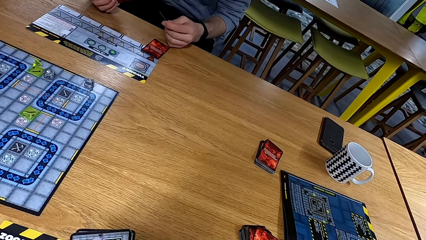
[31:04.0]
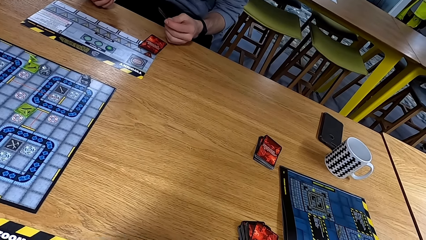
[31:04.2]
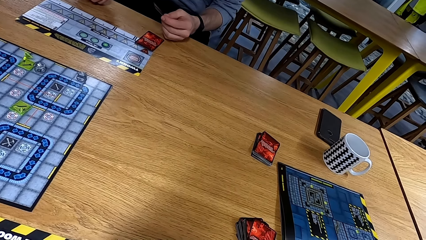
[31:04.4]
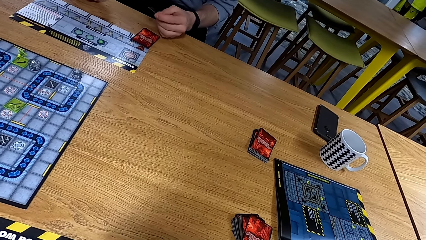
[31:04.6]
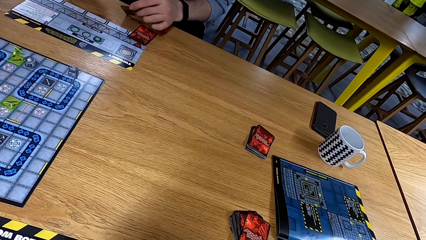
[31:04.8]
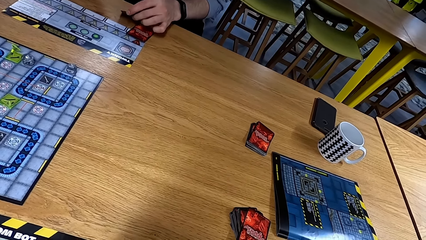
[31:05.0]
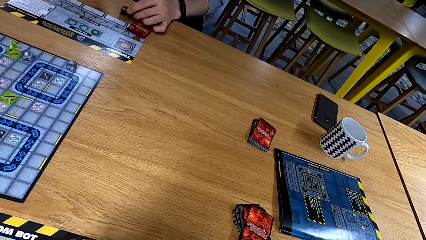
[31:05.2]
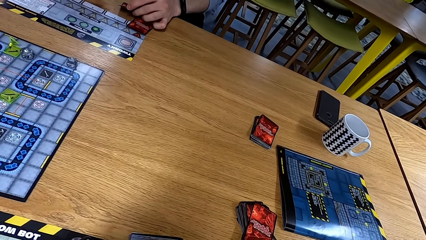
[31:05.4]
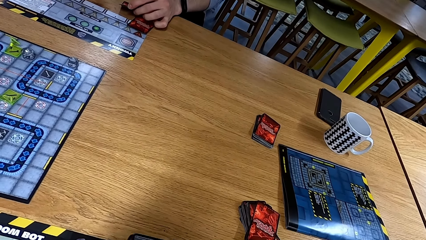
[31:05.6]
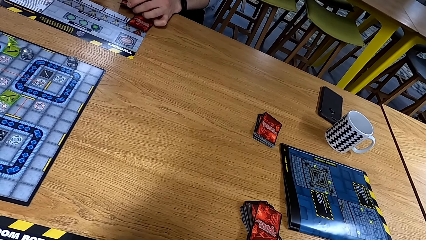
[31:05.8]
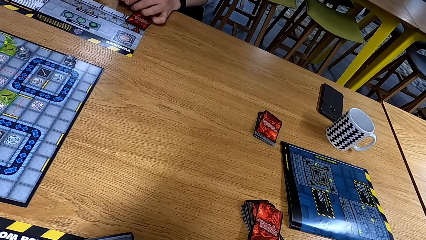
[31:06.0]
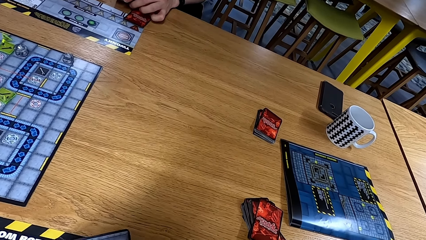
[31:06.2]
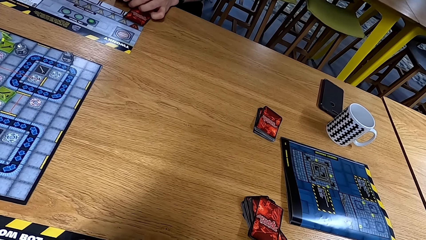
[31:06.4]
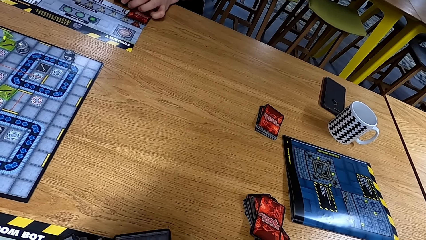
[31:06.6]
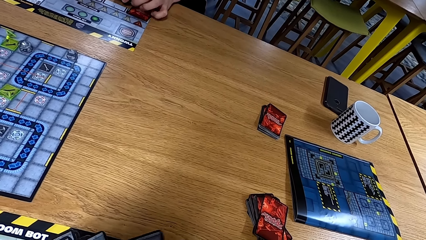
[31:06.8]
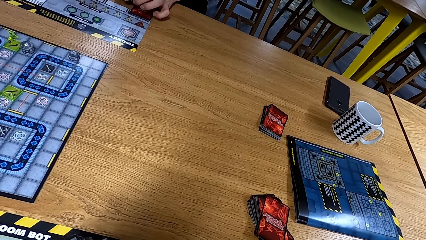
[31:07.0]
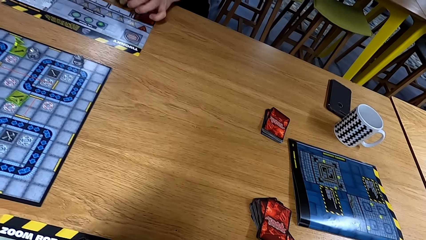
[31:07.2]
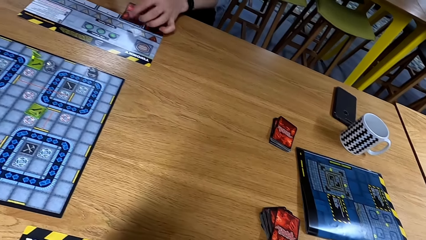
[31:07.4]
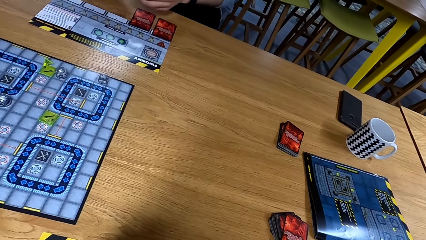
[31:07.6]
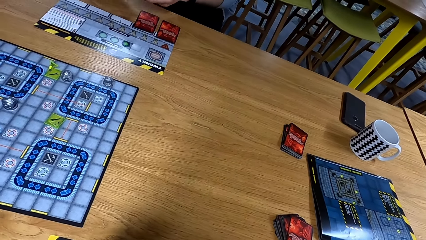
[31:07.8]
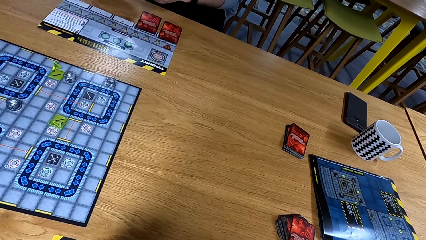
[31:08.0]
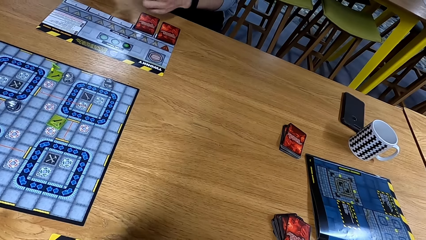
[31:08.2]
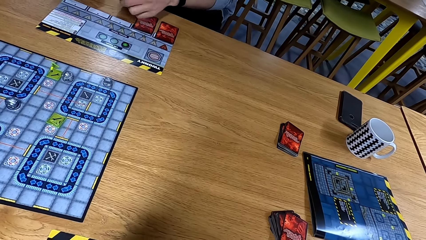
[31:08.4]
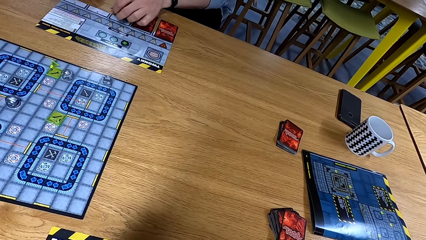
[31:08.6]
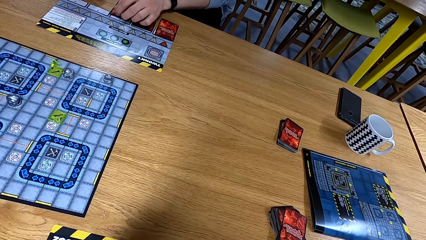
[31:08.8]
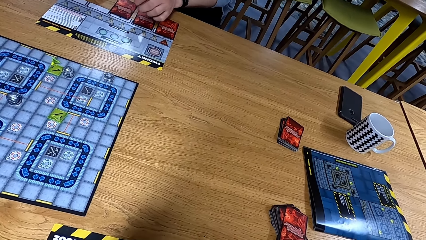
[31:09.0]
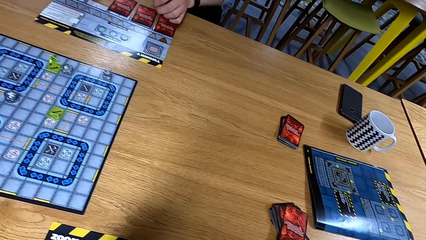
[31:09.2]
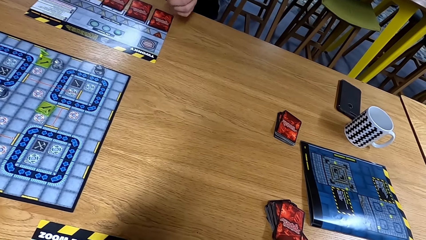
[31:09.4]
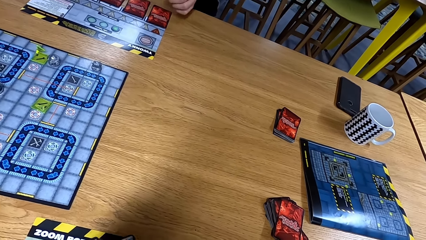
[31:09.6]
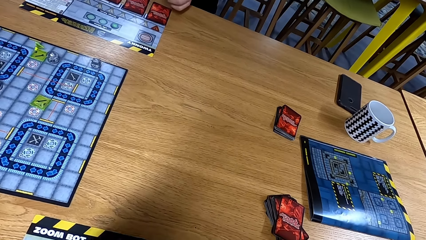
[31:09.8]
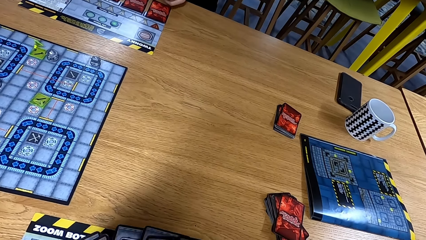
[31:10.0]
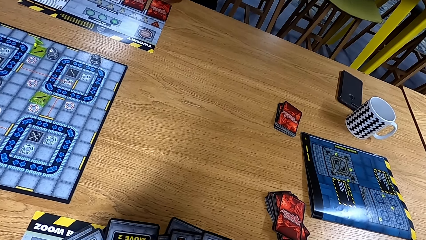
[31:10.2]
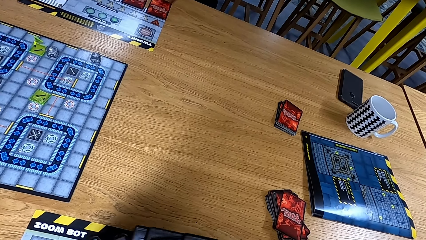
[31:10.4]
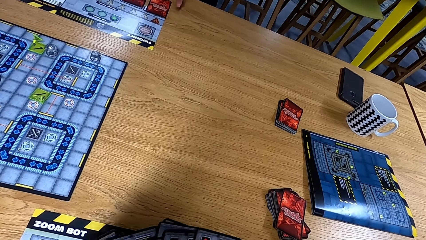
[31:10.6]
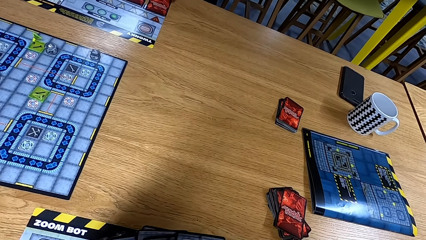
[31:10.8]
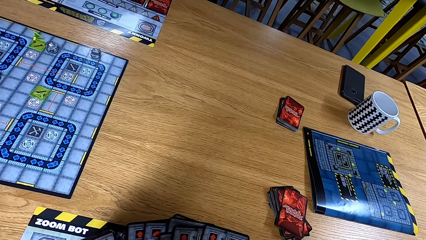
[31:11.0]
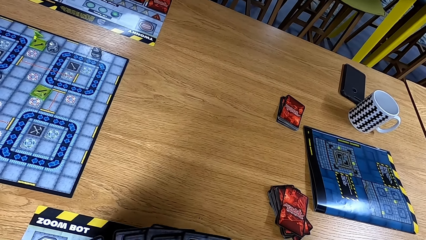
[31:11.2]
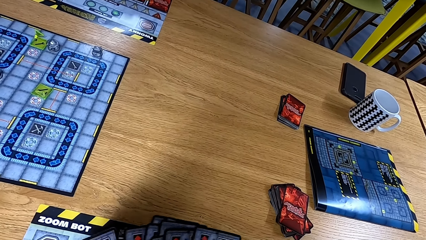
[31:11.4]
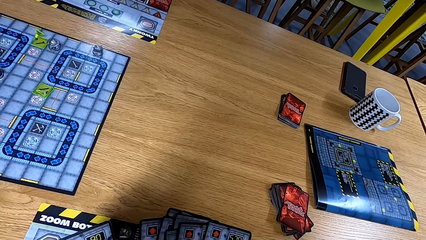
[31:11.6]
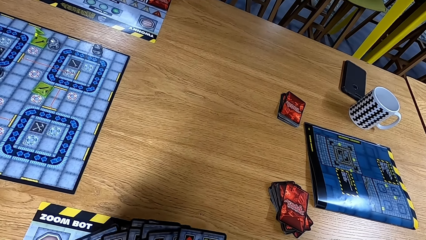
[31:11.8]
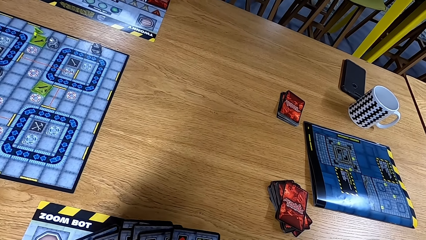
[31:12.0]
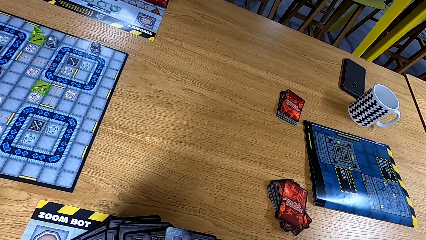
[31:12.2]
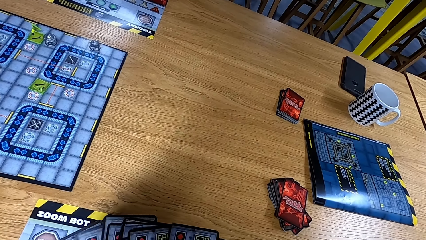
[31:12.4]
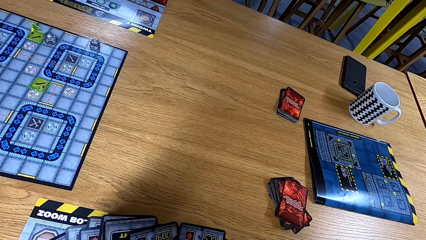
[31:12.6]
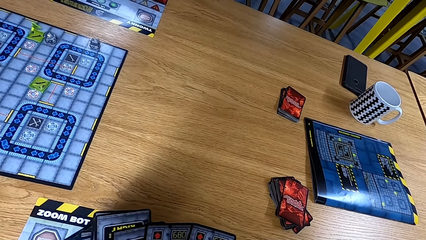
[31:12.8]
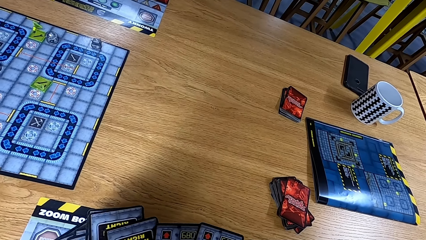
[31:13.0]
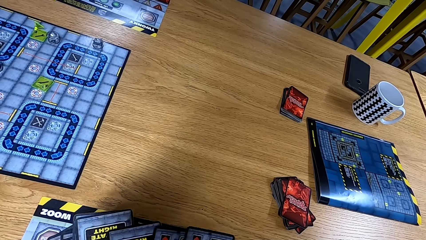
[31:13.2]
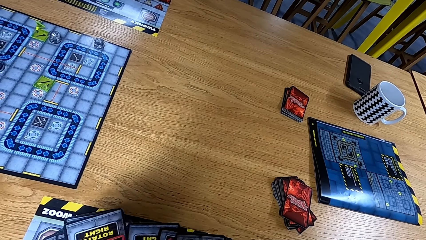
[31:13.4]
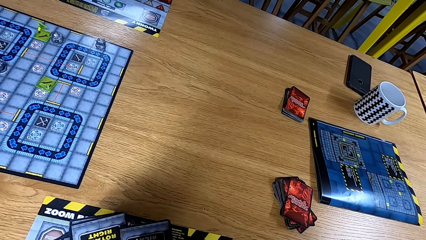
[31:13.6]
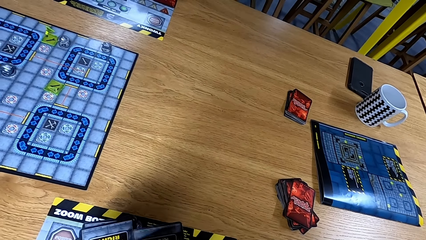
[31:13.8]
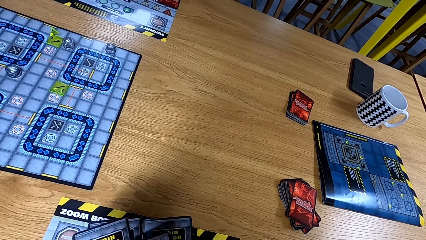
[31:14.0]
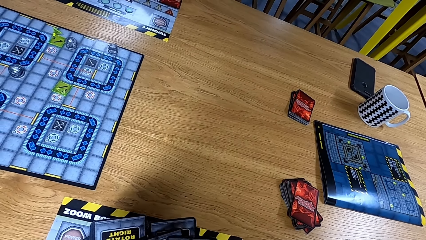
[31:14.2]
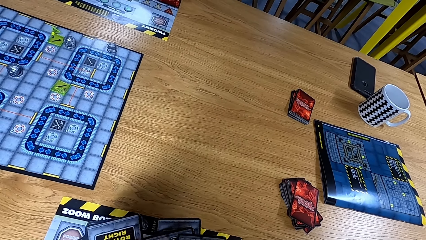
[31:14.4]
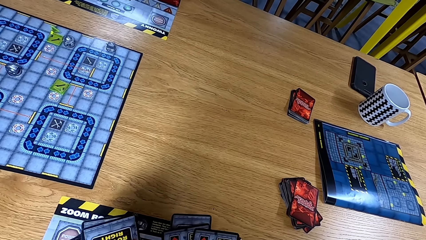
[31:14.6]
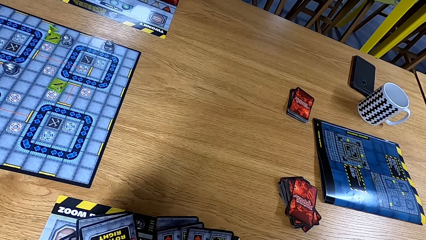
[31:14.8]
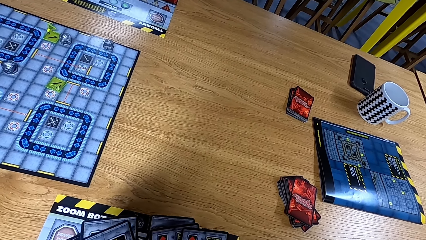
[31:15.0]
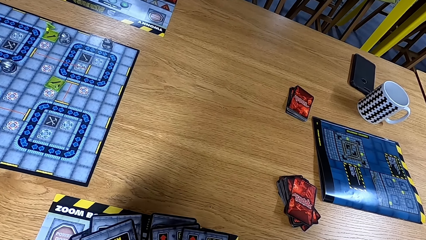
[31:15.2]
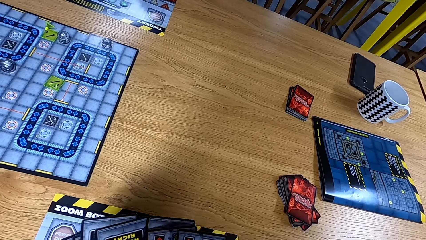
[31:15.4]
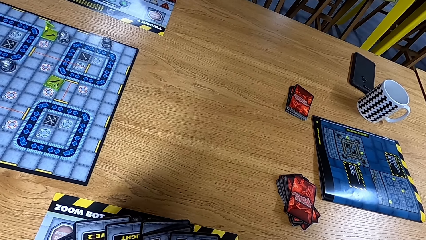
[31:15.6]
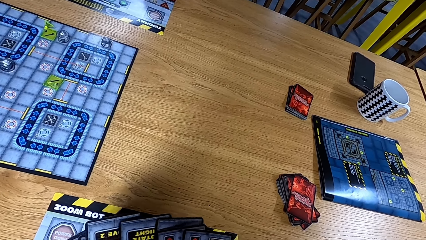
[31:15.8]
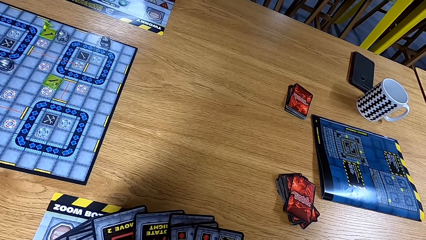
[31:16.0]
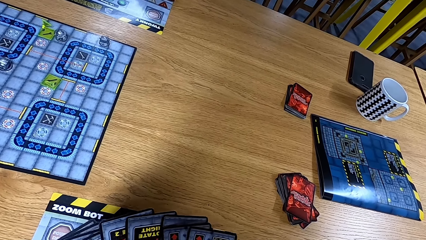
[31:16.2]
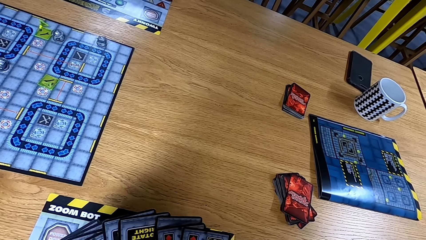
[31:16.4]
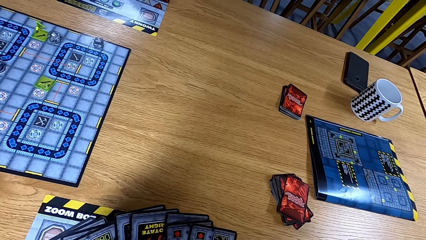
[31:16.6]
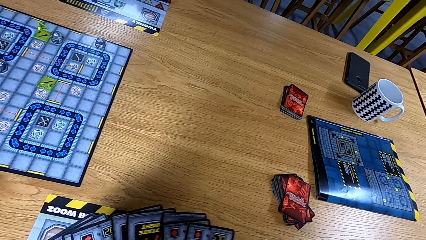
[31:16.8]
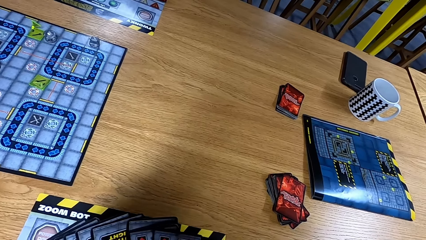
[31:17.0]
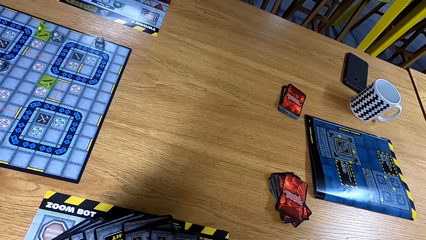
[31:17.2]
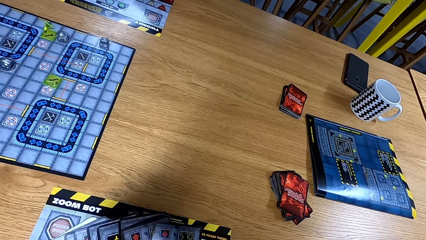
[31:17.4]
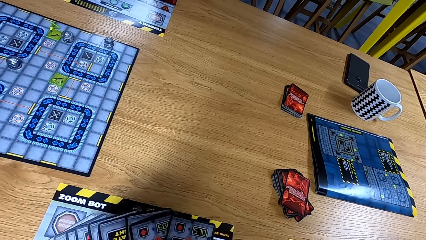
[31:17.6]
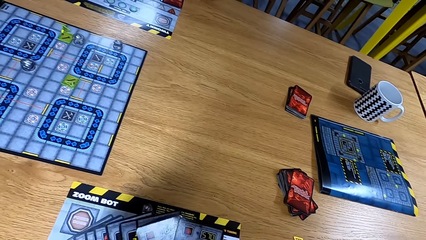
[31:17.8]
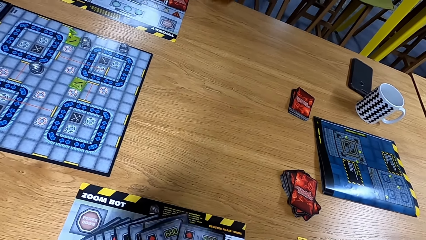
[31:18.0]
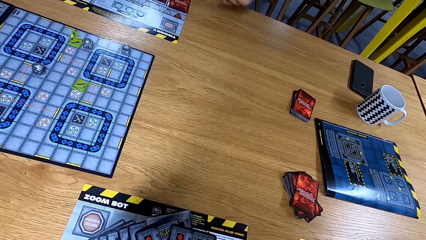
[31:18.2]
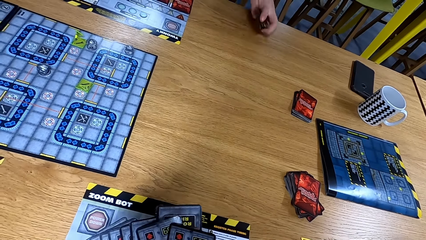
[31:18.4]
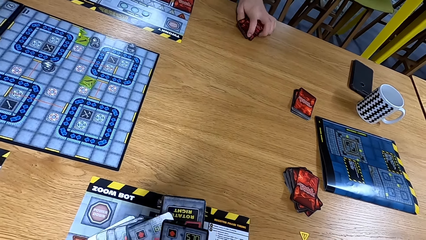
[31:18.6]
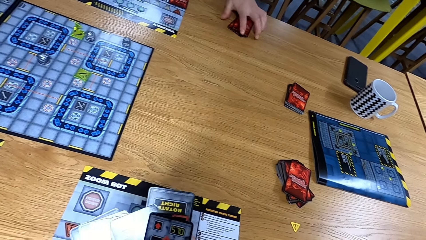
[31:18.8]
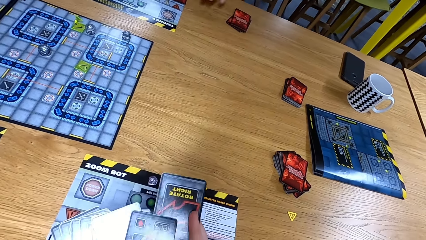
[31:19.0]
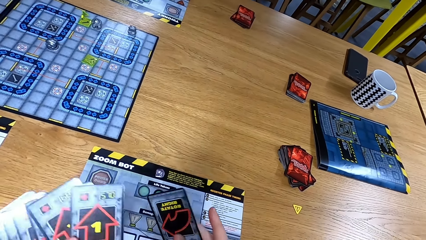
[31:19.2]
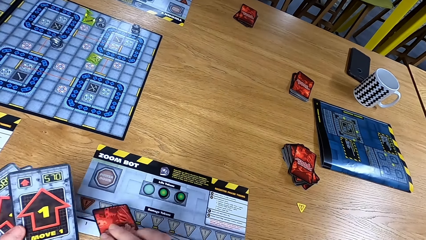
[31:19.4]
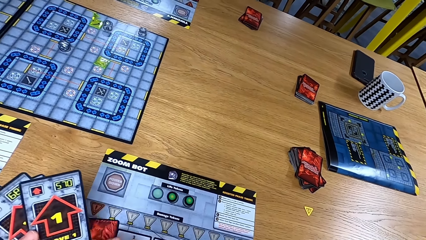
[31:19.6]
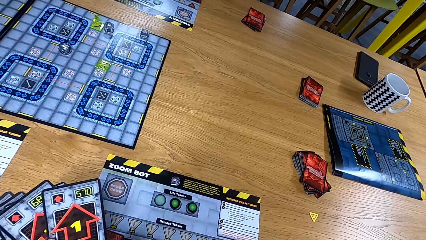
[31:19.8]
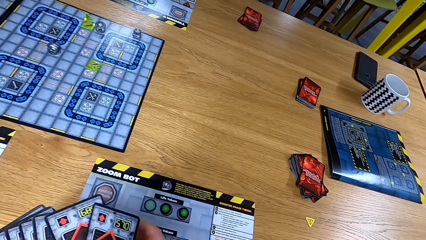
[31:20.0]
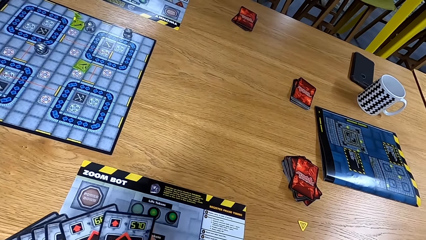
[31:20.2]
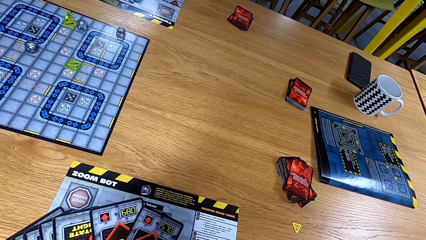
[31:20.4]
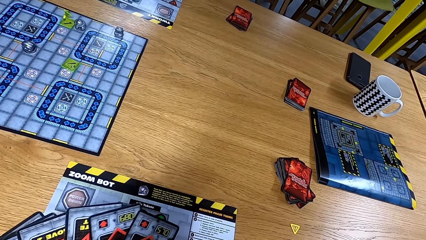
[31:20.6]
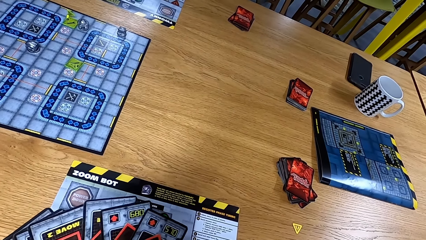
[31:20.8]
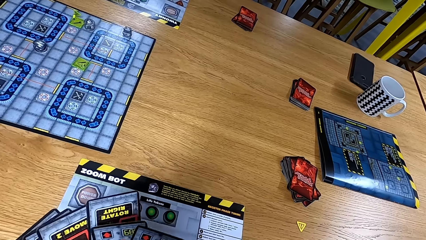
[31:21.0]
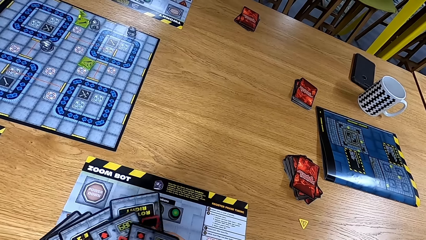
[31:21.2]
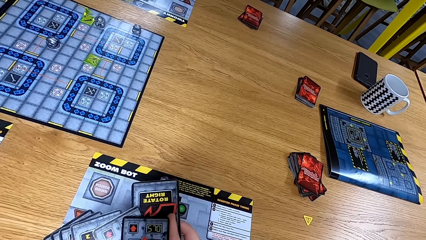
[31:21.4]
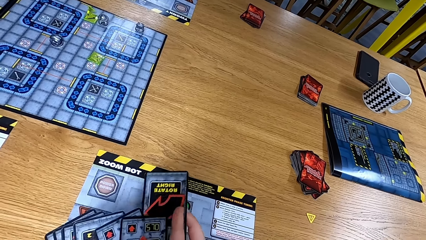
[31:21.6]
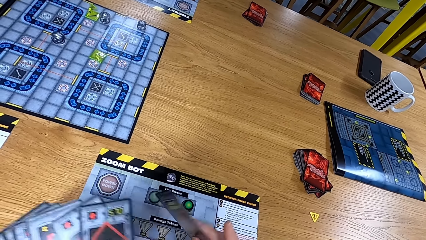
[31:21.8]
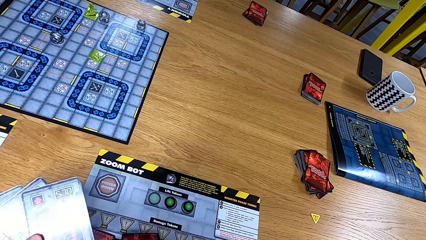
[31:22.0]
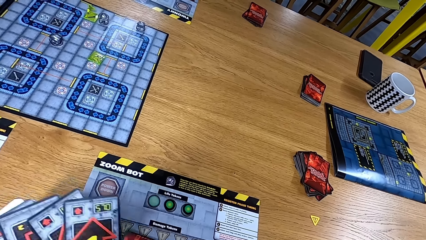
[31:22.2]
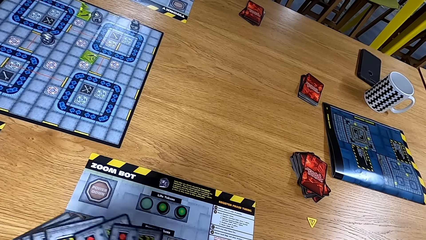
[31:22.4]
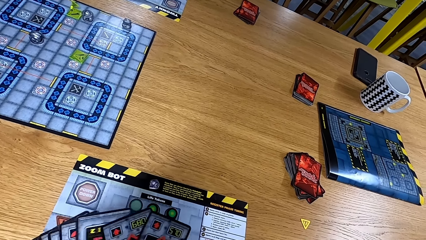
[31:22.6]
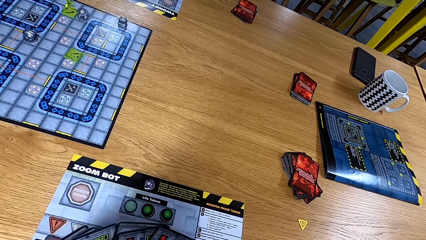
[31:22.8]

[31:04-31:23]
A man puts a card down. The camera wearer arranges cards. The man puts the card down. The camera wearer arranges the cards.
